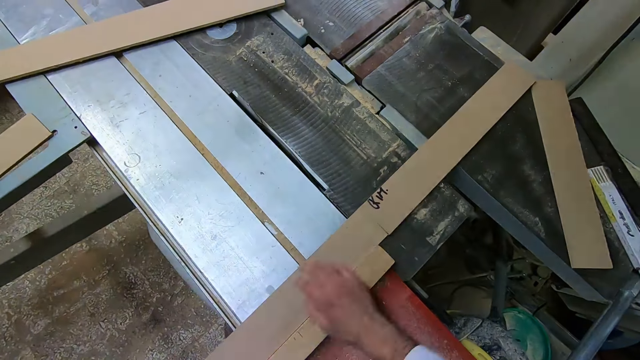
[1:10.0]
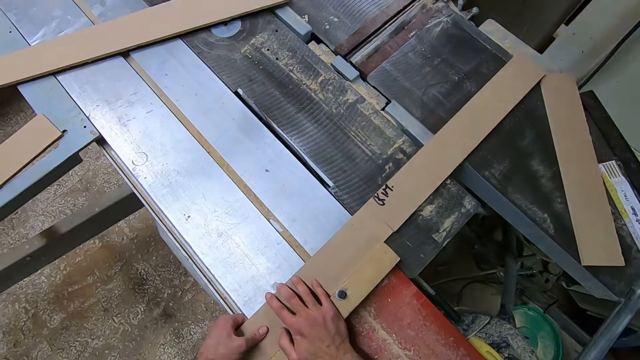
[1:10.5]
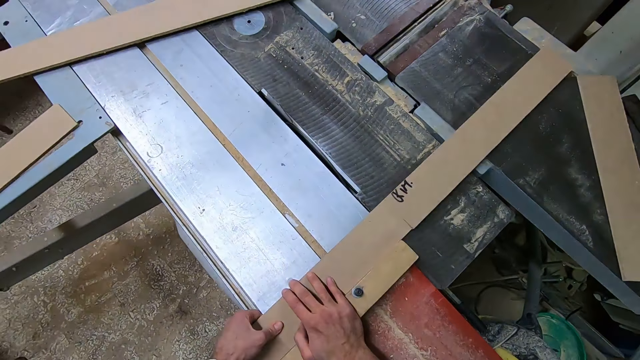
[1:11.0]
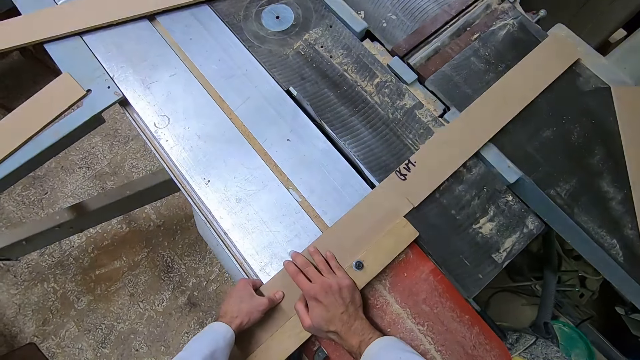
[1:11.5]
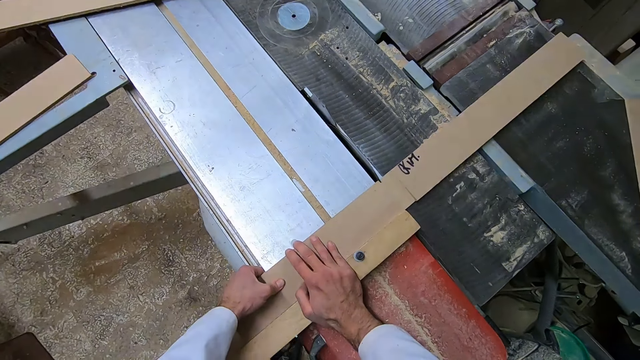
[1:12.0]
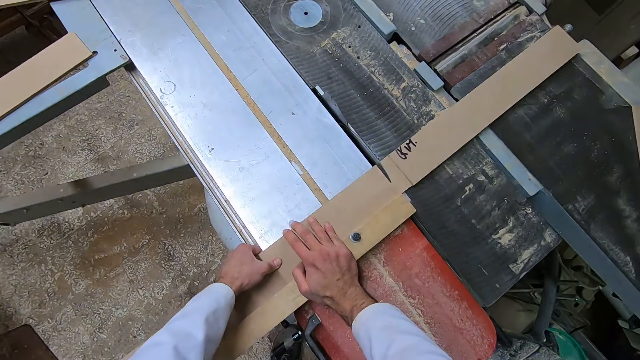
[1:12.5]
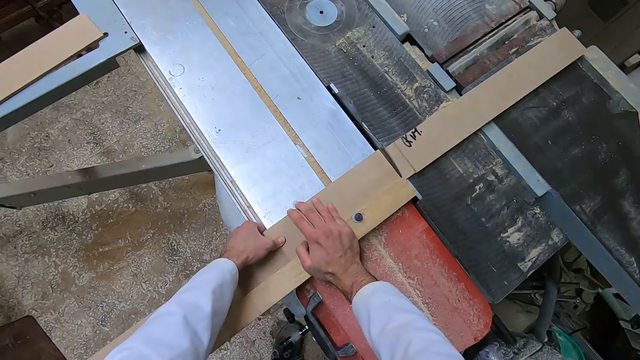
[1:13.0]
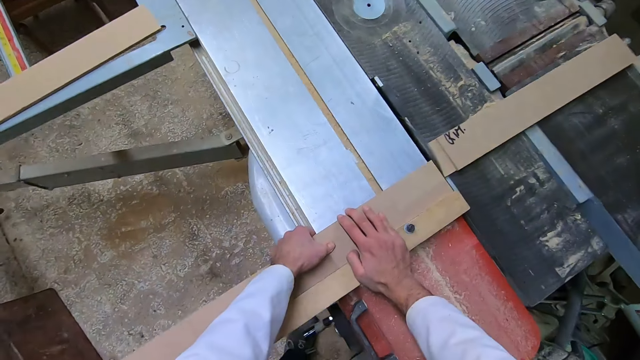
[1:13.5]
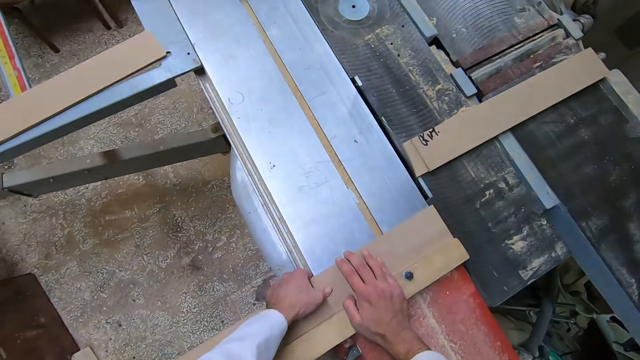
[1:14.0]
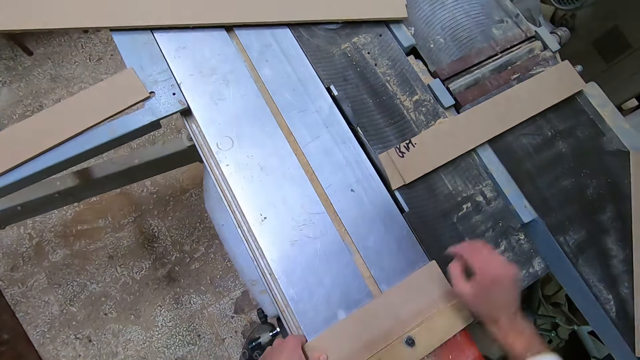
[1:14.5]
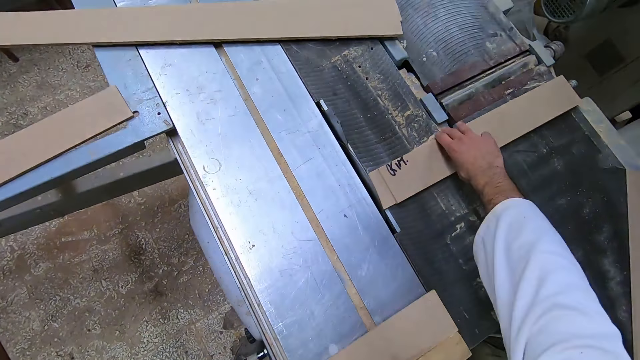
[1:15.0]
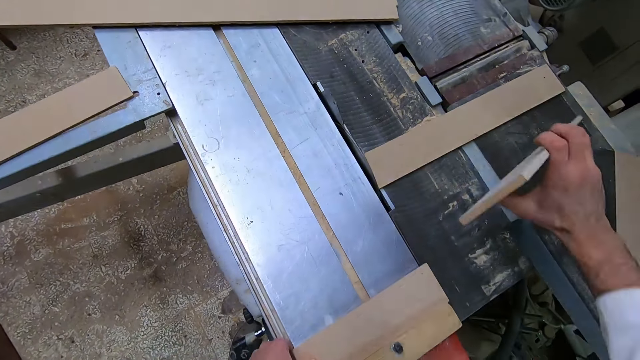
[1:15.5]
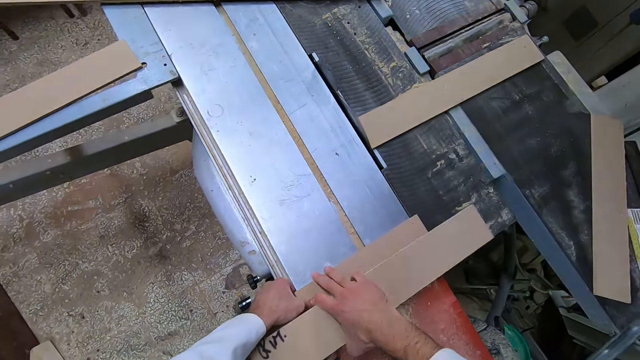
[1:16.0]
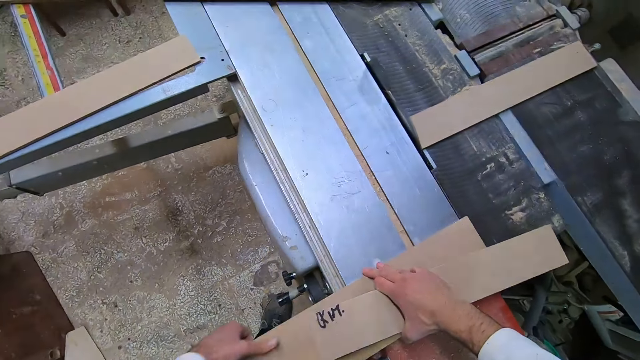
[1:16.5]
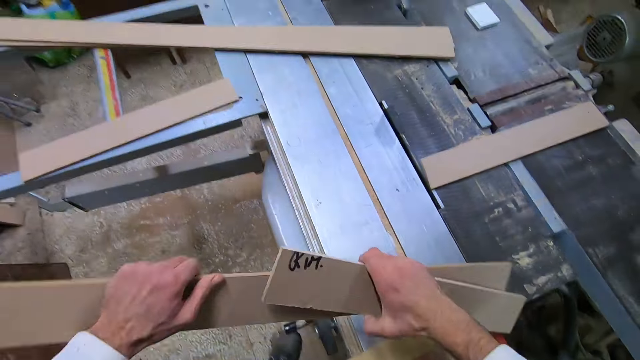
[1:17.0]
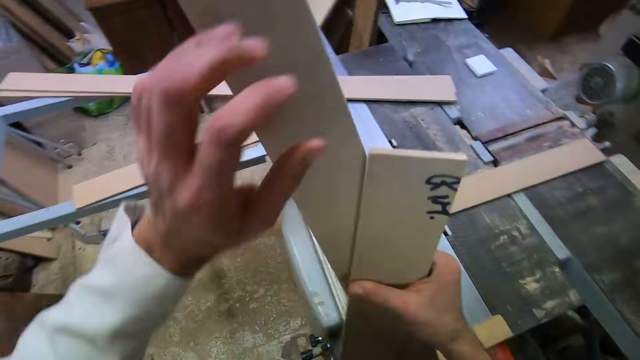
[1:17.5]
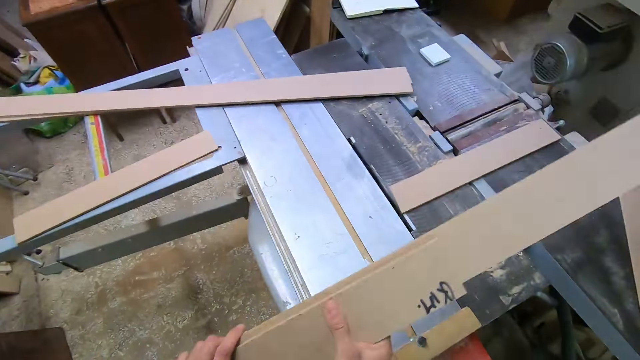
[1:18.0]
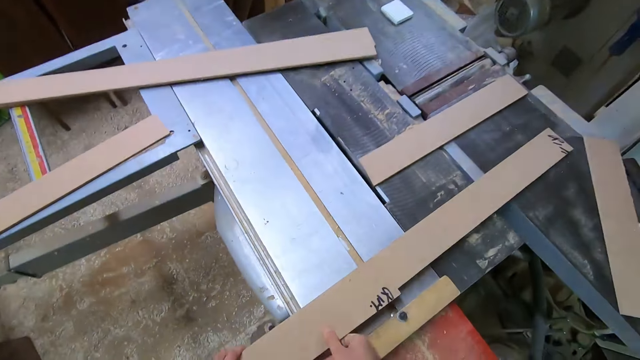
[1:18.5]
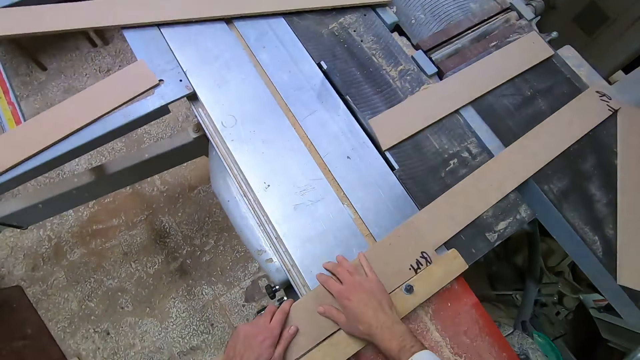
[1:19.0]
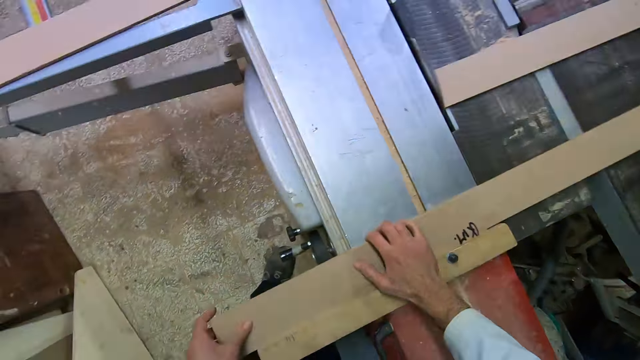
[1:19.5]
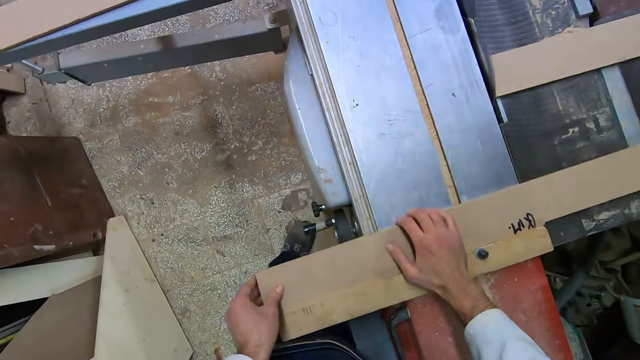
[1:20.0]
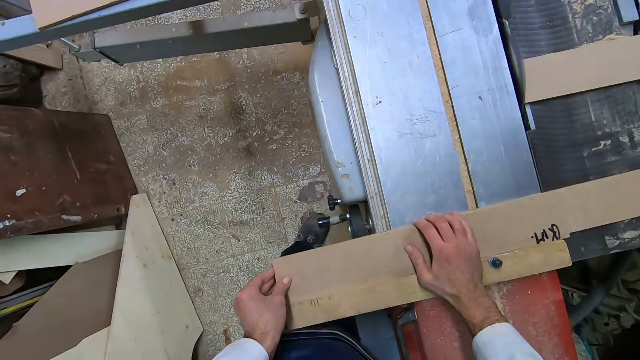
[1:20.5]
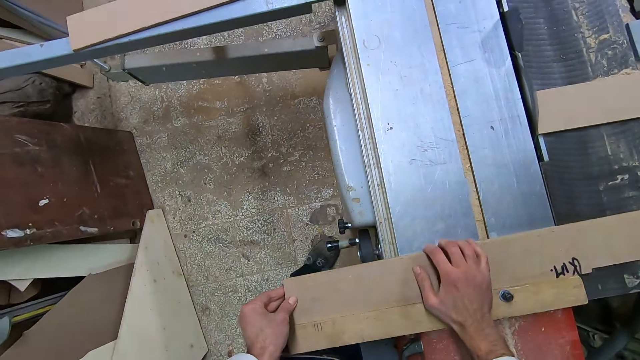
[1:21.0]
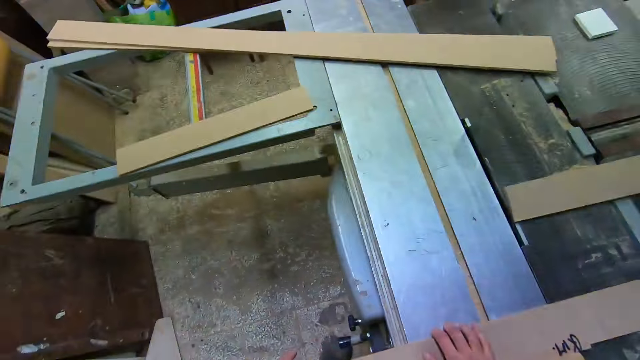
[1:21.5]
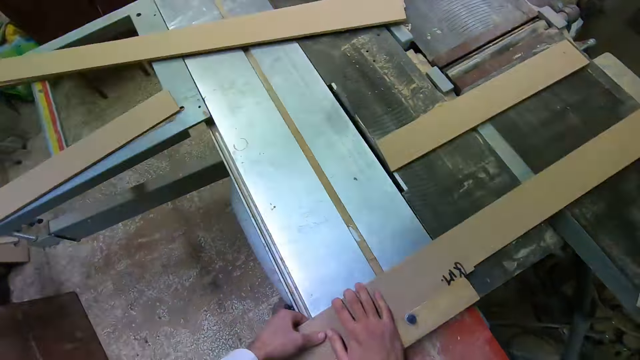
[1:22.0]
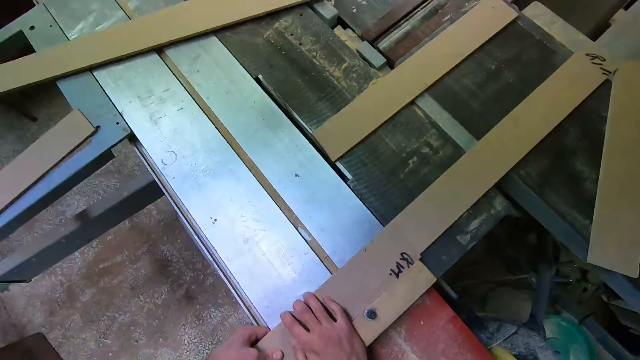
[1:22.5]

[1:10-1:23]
The camera wearer smoothens the timber using the table saw. He picks the wood on the table saw with his right hand. He puts the timber together and turns round the timbers. He places the wood in his right hand on the wood on the table saw machine. He adjusts both woods on the table saw machine.

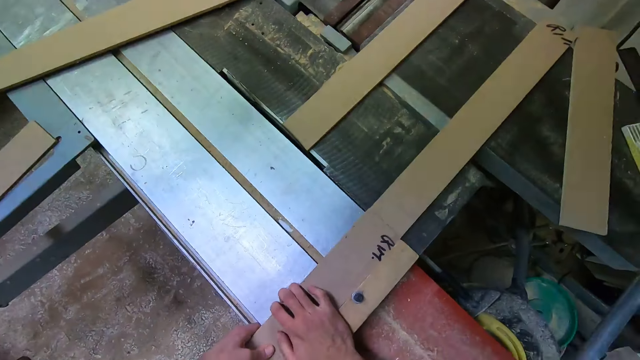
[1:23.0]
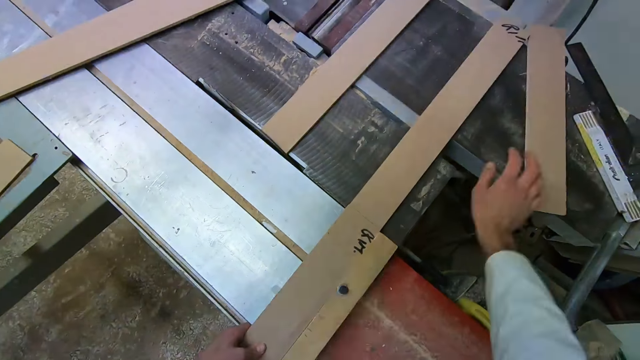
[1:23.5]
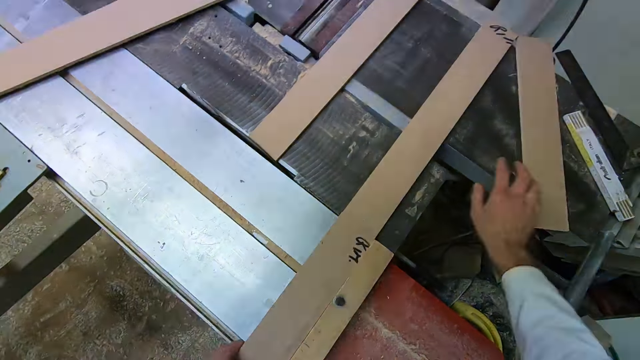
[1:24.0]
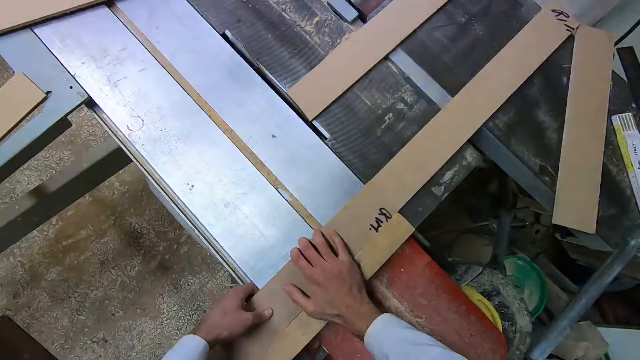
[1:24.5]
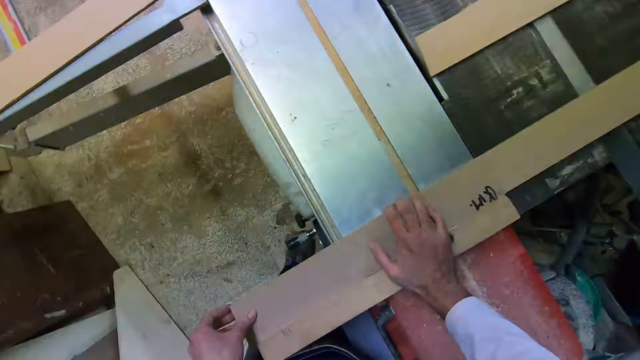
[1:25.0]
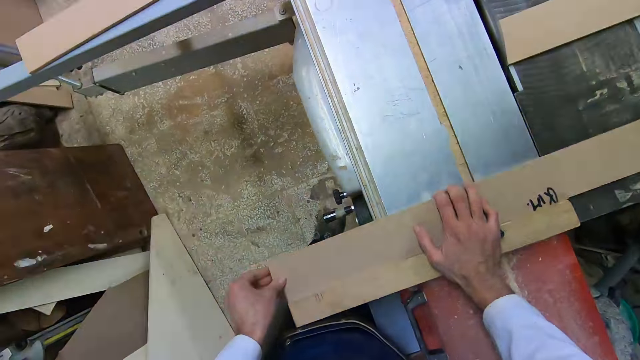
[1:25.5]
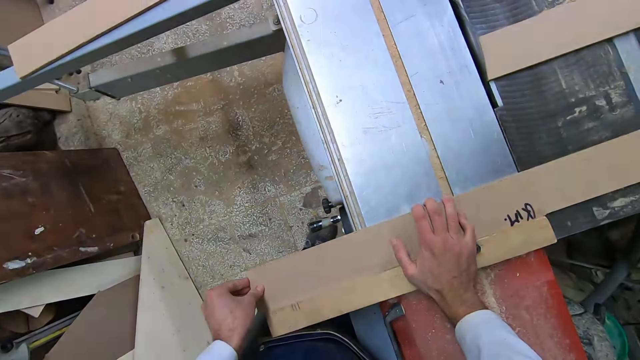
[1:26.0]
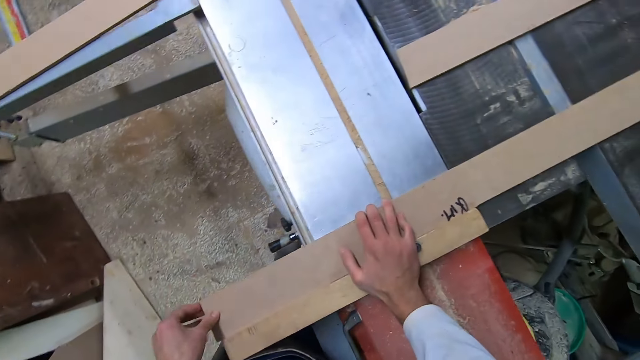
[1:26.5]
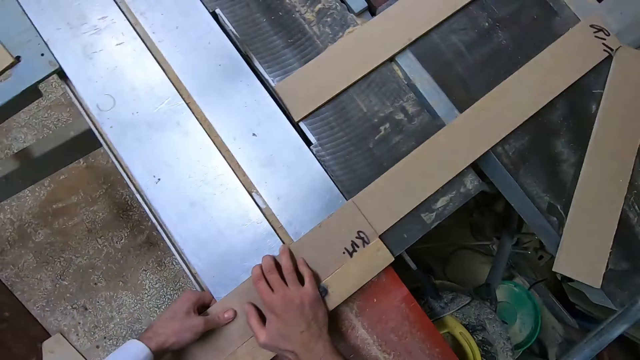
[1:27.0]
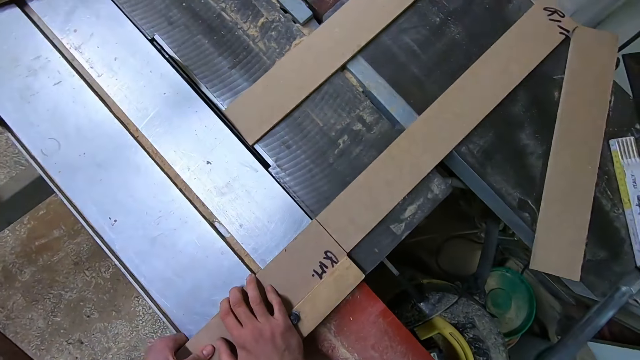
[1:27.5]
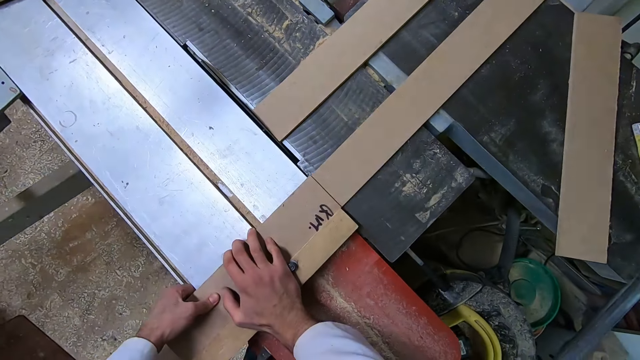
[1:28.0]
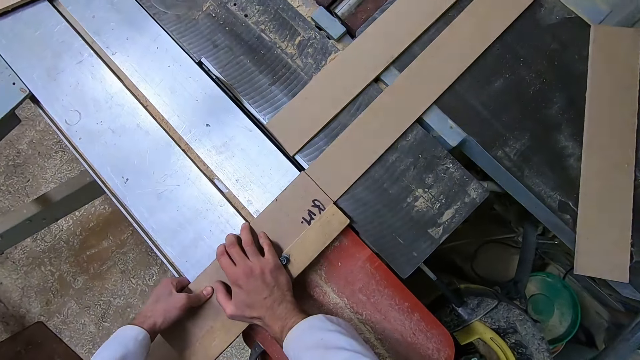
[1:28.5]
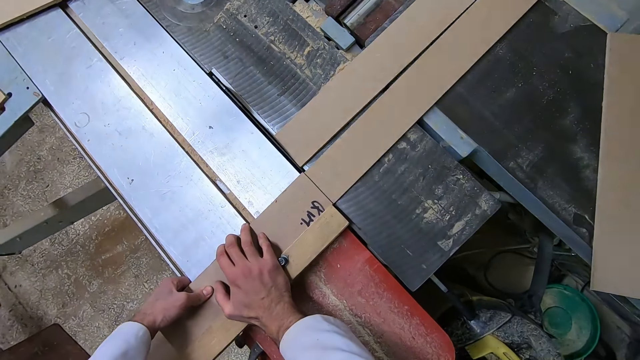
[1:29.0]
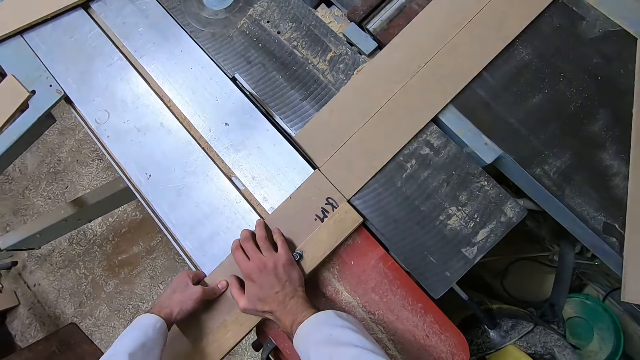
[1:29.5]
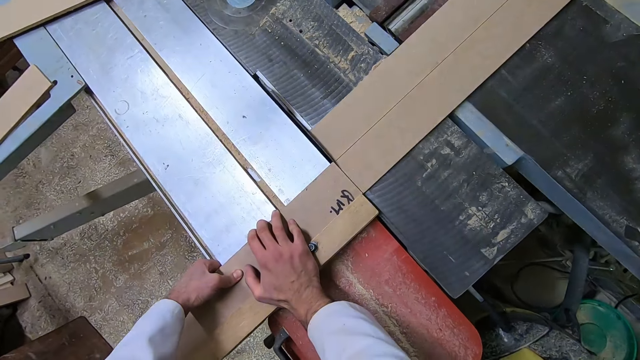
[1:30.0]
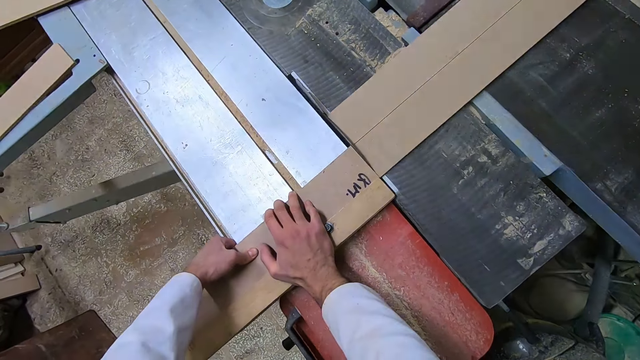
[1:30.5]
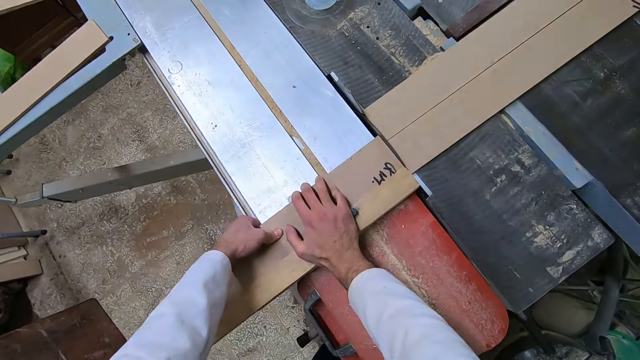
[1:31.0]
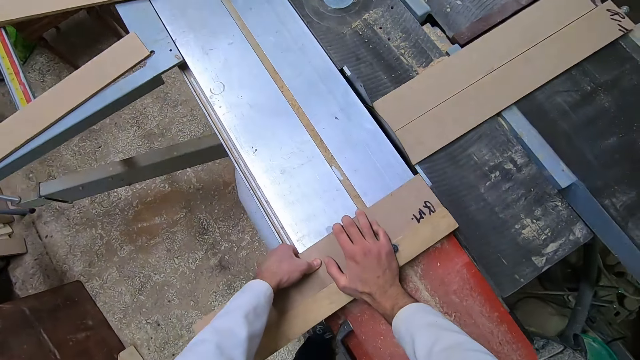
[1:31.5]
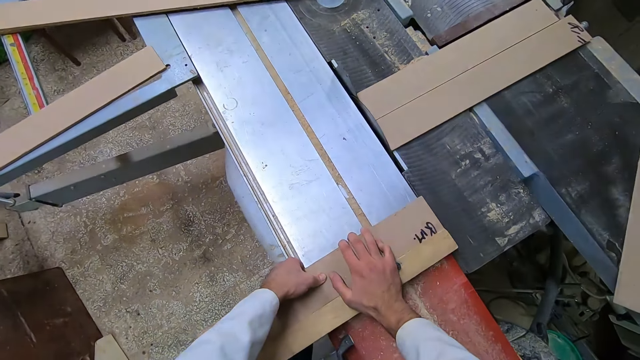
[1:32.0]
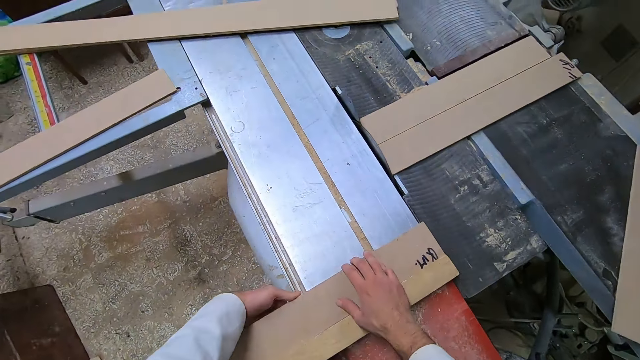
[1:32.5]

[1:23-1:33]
The camera wearer touches the timber. They smoothen the timber on the table saw.
